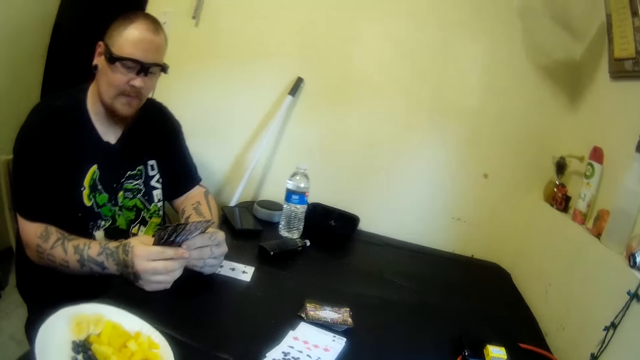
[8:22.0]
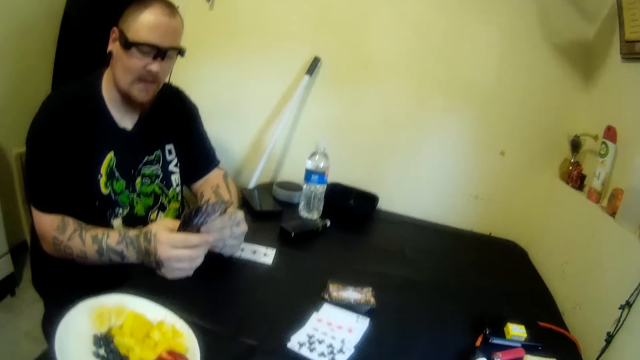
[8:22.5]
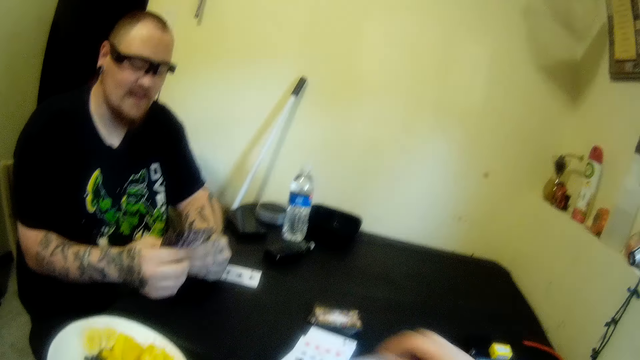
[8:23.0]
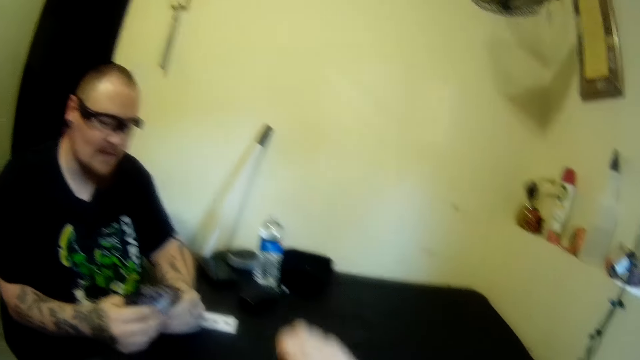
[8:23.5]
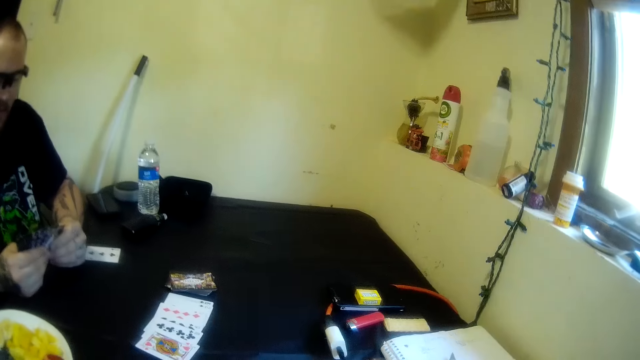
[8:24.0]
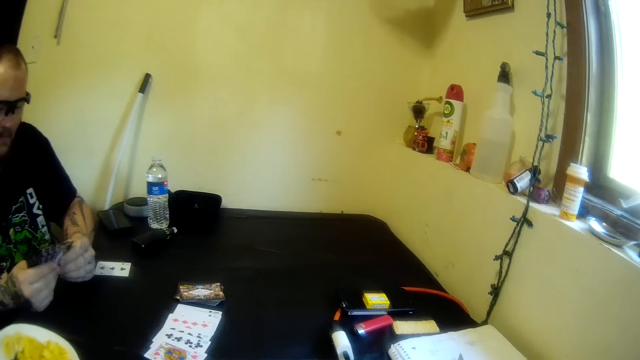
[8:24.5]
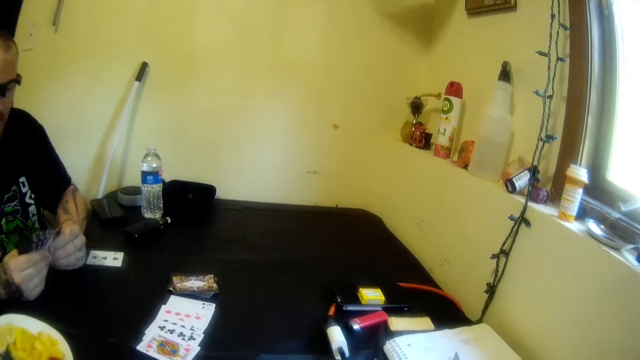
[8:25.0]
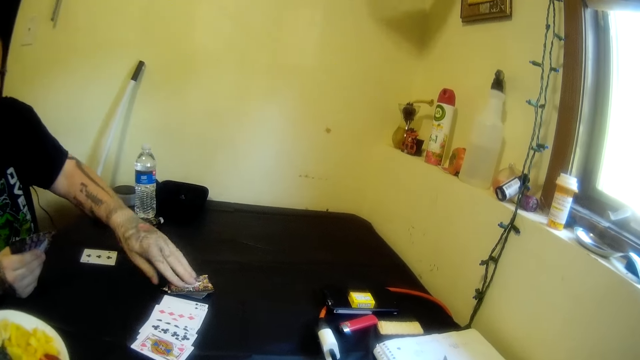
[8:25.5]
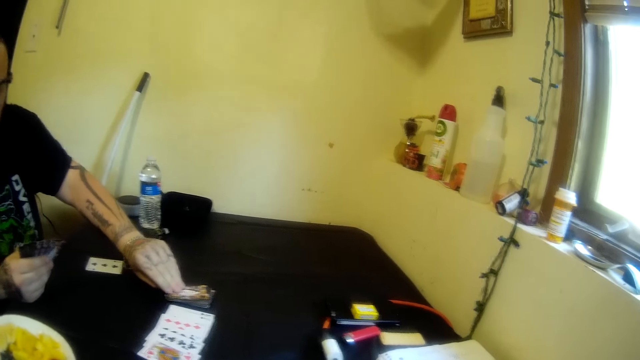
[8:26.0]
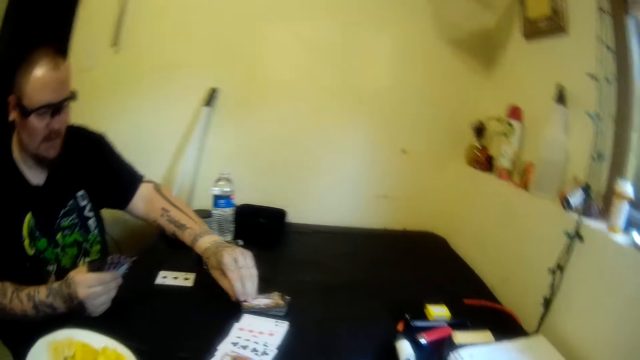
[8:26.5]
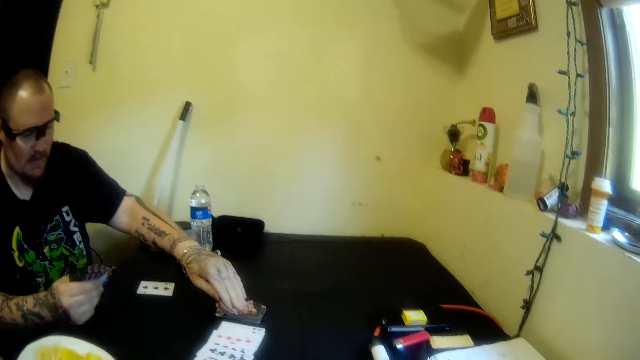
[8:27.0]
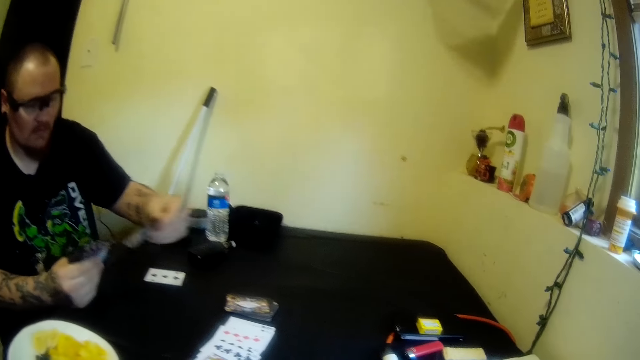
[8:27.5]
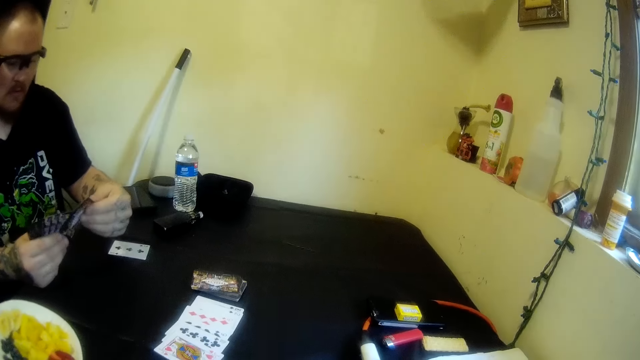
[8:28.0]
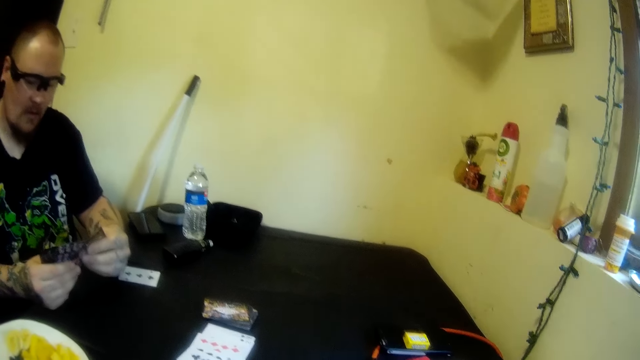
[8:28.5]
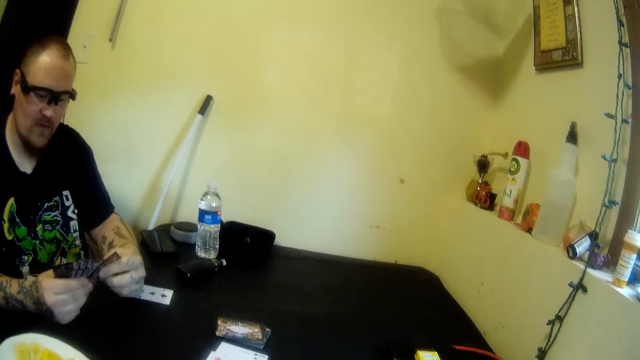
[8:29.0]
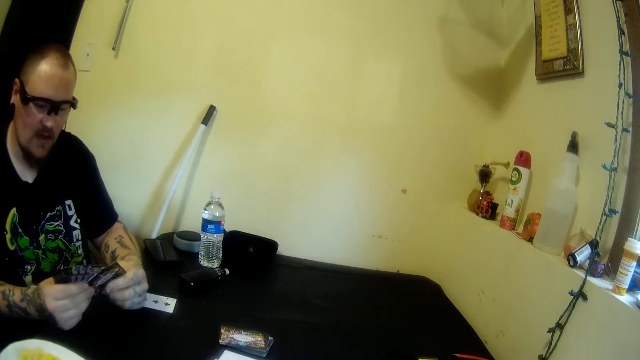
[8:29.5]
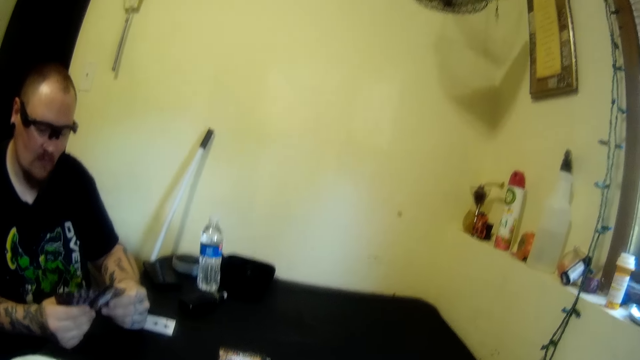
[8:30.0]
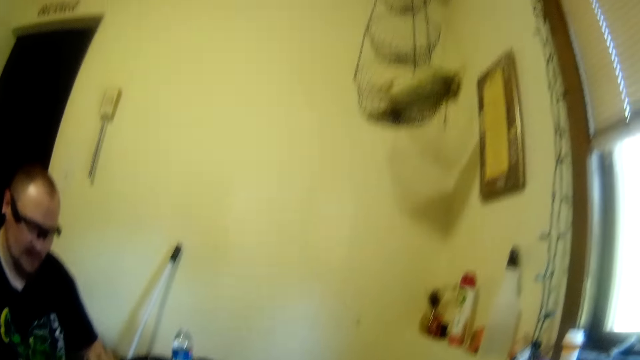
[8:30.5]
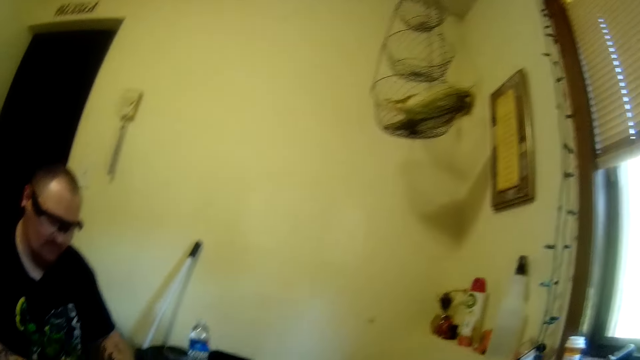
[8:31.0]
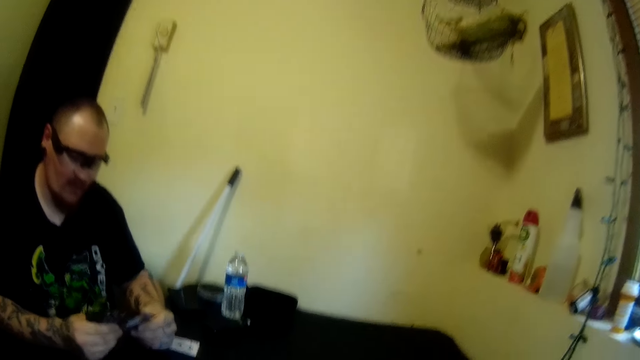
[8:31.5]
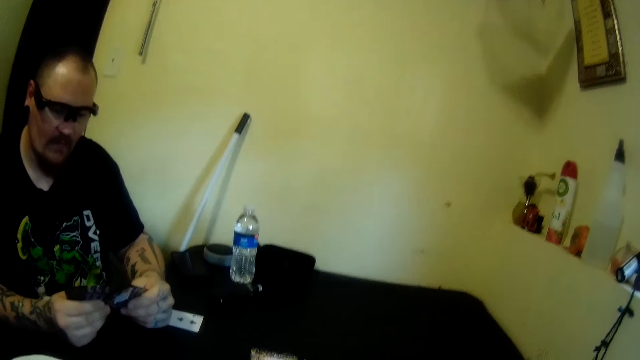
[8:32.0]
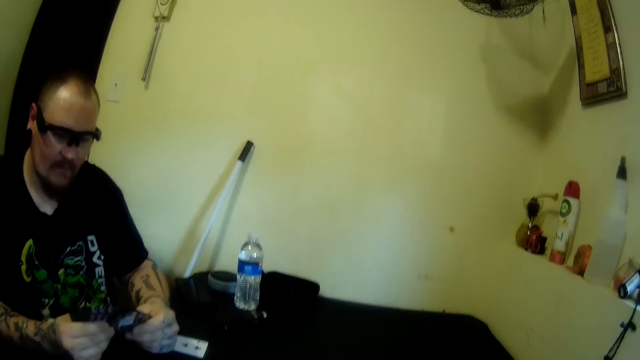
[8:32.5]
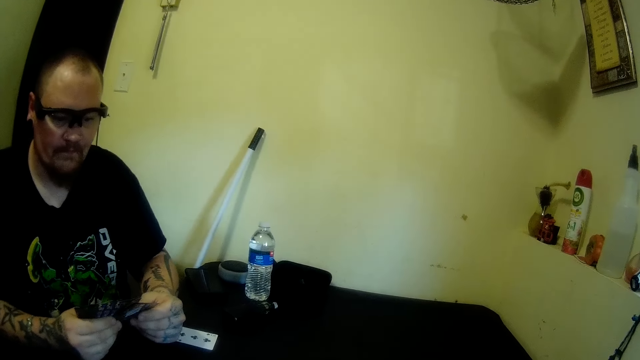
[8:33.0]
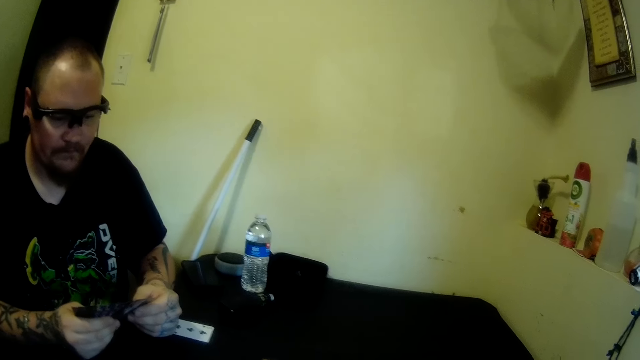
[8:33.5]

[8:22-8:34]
The camera wearer drops a card on the table with his right hand. He looks at a man. The man picks a card from the table with his left hand. The camera wearer stares at the card on the table. He looks at the man and looks around a room. The man looks at the playing cards on the table.

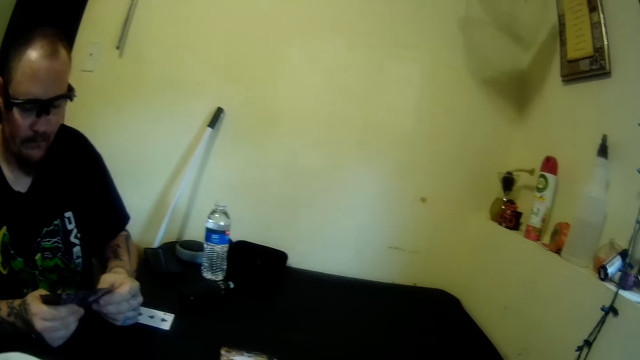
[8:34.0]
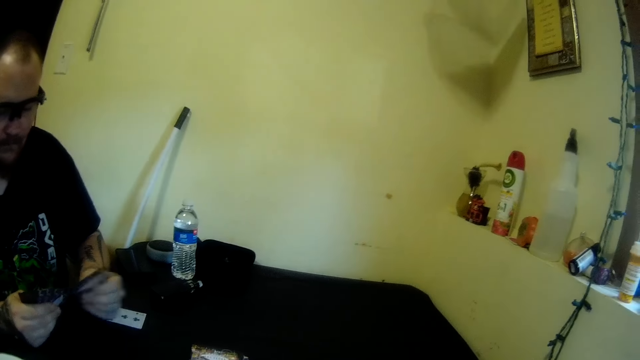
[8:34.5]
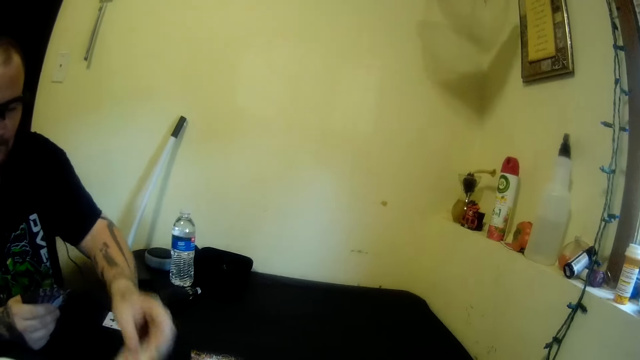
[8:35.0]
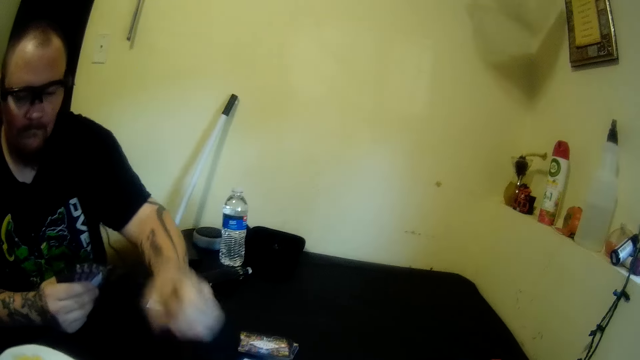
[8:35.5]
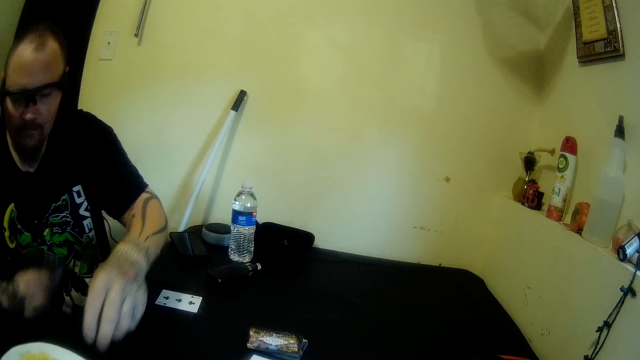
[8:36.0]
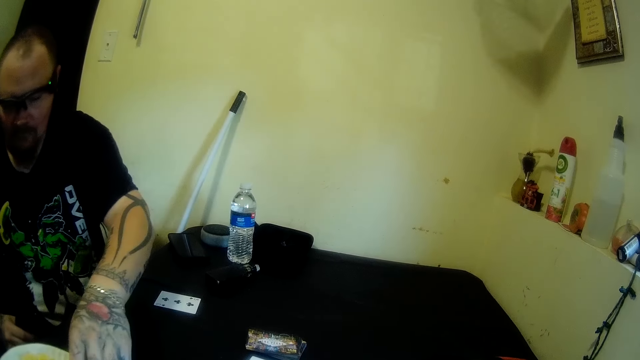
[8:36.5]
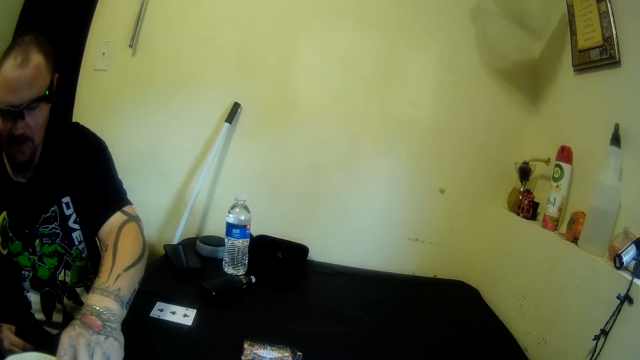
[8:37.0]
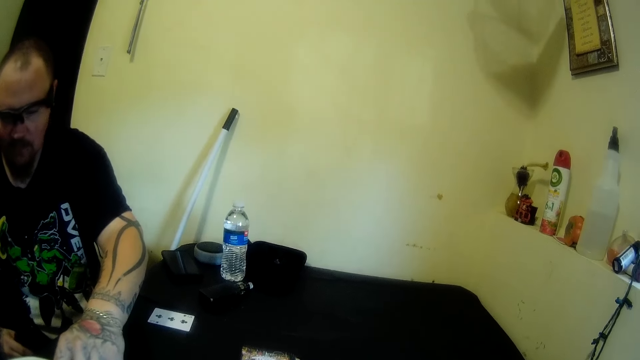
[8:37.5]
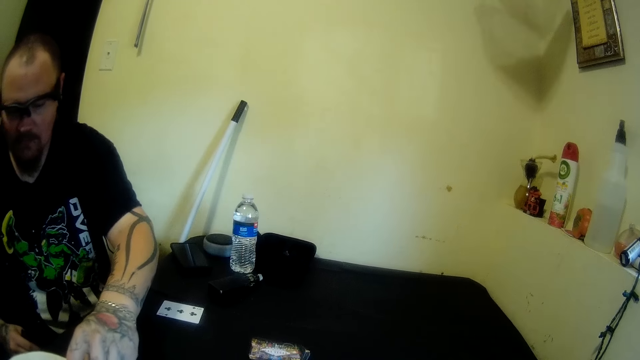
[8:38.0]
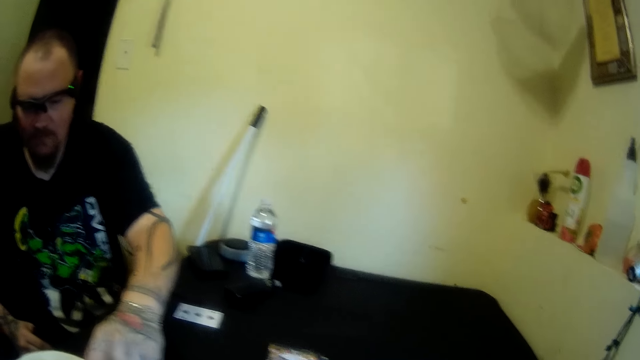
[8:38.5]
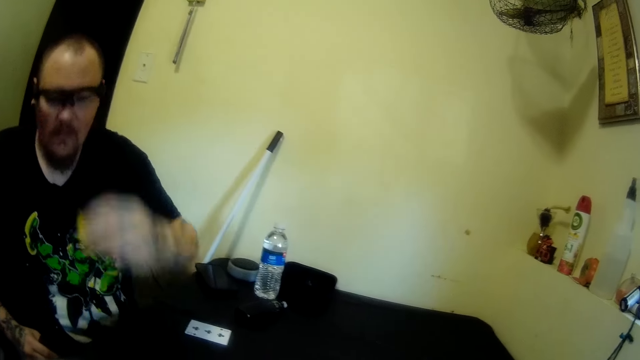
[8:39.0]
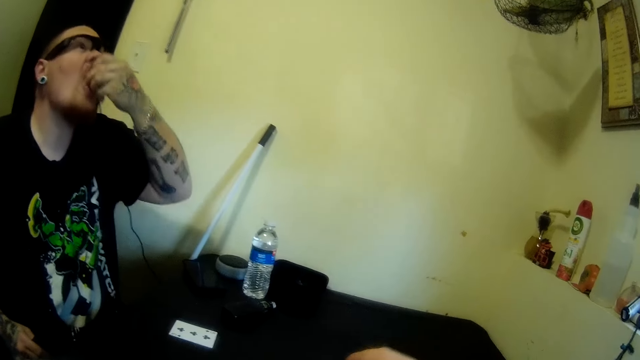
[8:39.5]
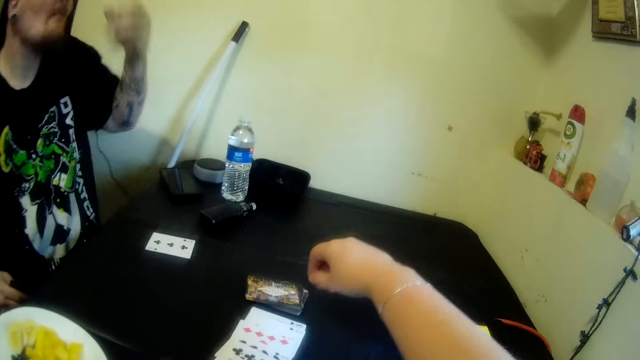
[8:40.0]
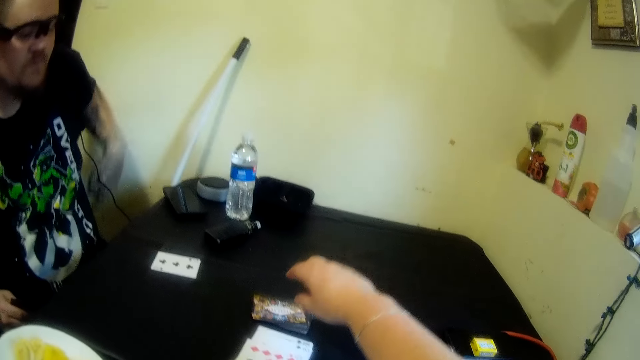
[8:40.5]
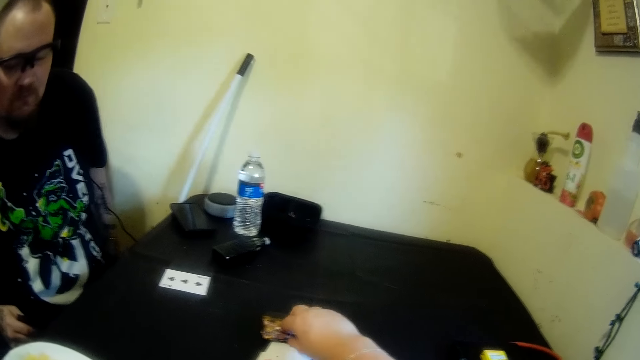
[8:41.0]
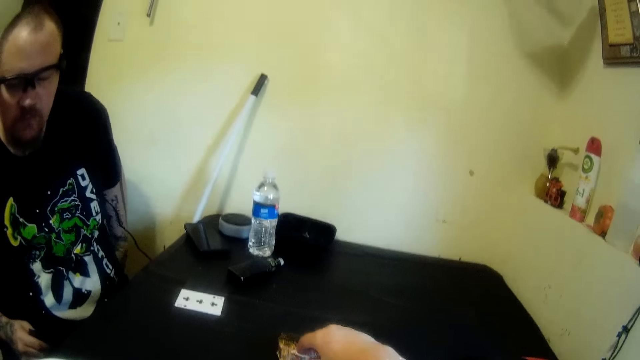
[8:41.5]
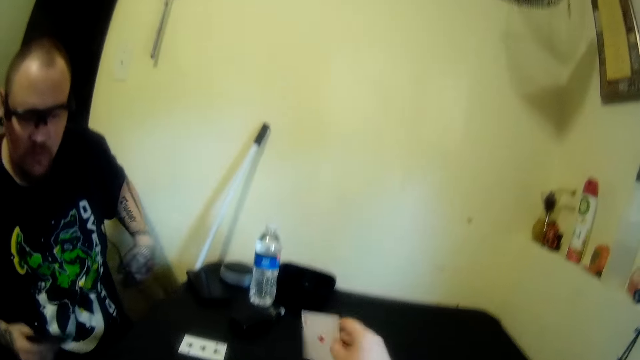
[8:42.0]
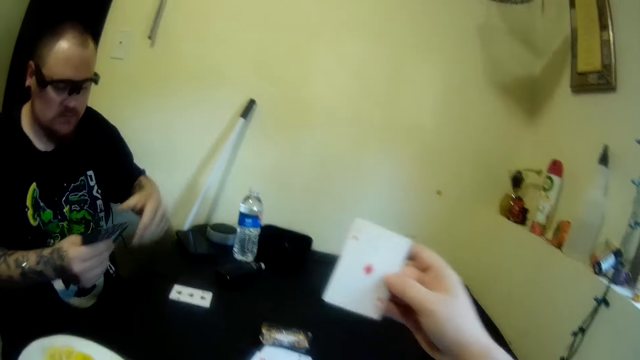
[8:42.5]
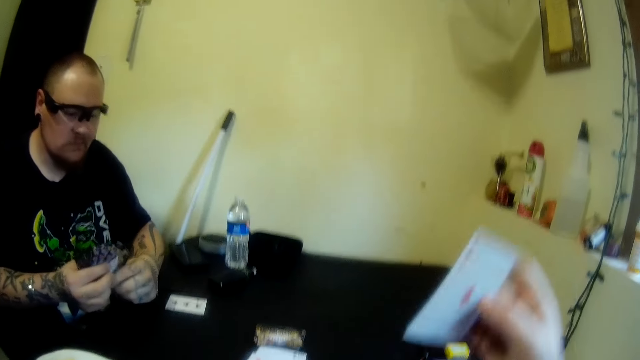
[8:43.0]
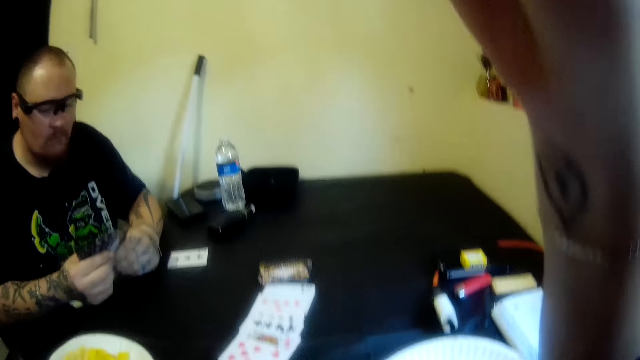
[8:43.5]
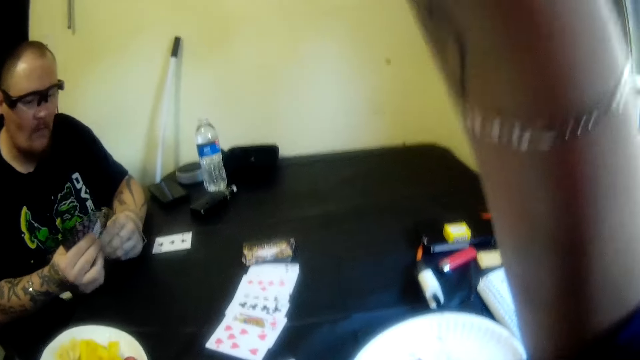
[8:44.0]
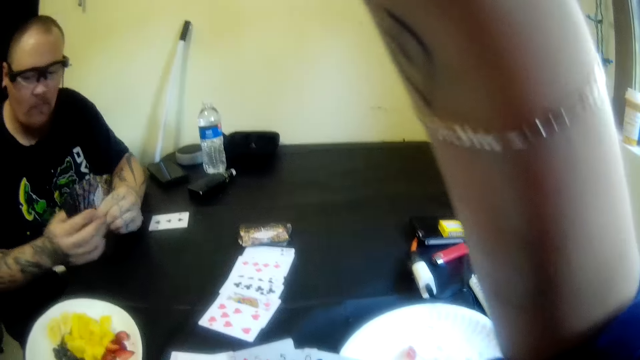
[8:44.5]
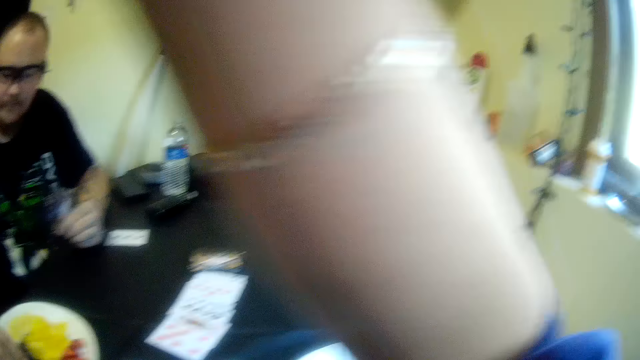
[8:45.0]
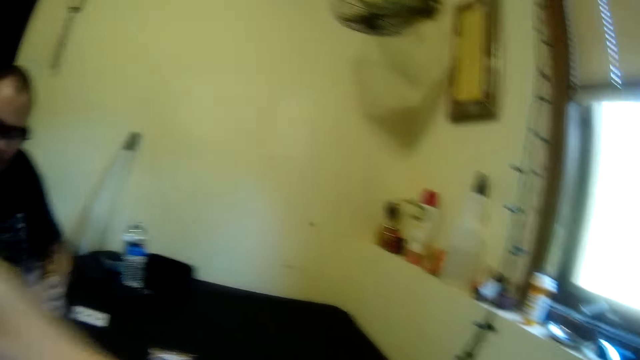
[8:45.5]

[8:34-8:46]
A man drops a card on the table with his left hand. The man picks plantain from the plate on the table with his left hand. The man puts the plantain in his mouth with his left hand. The camera wearer picks a card from the table with her right hand. The man looks at the playing cards on the table. The camera wearer lifts the playing card. The man stares at the playing cards on the table. The camera wearer lifts her hand to something.
